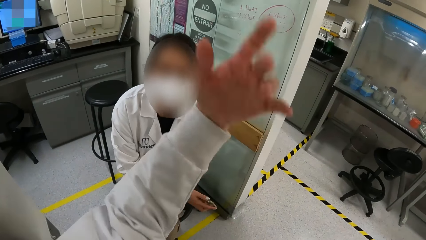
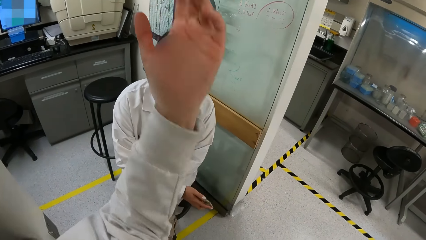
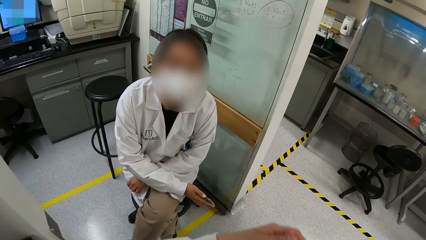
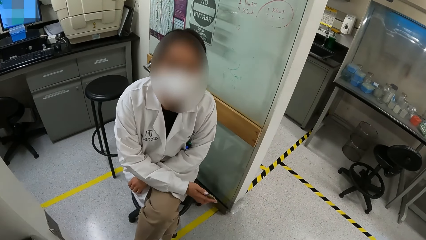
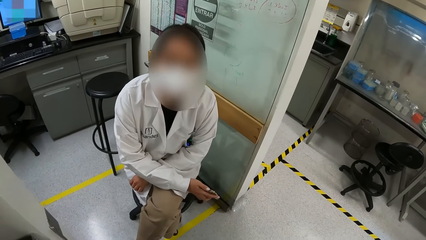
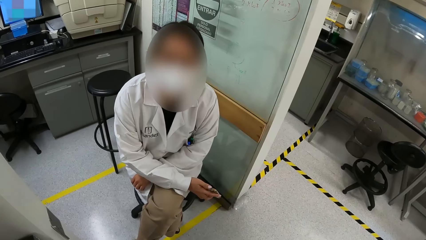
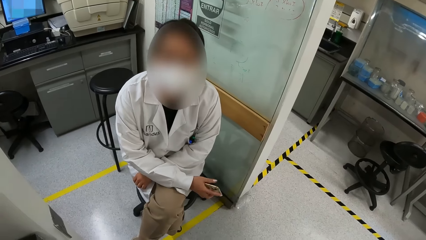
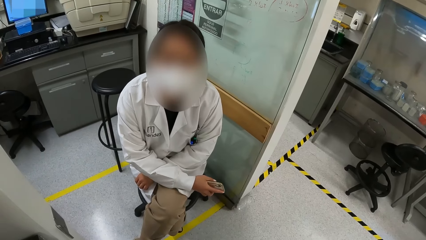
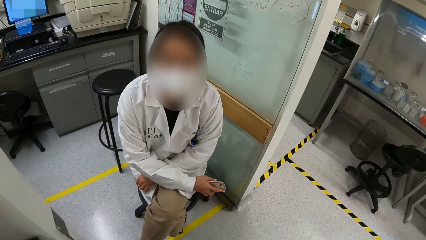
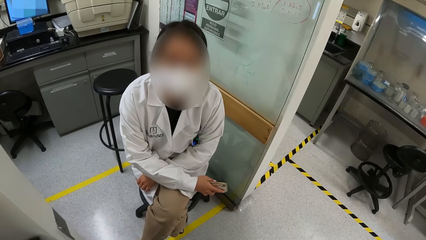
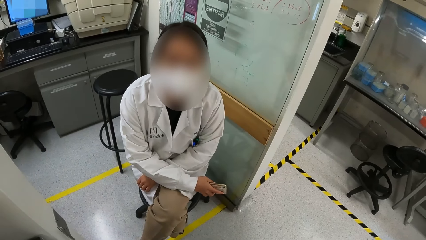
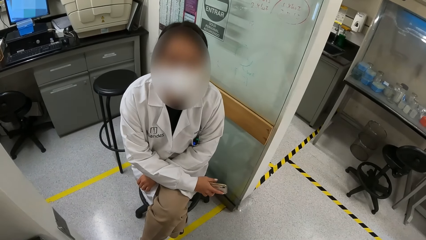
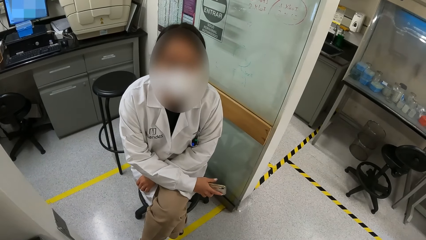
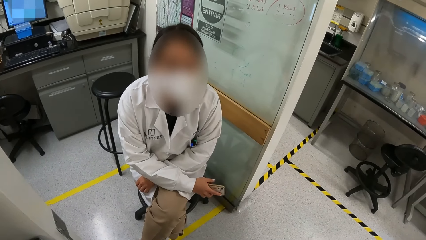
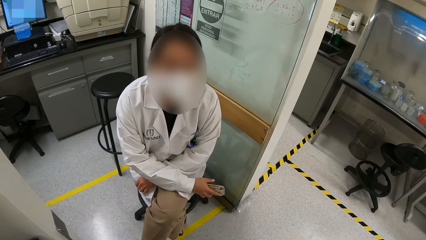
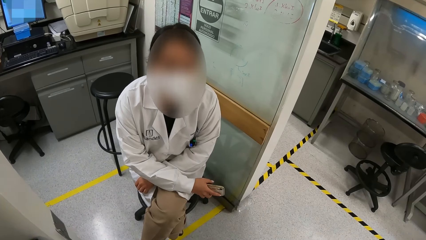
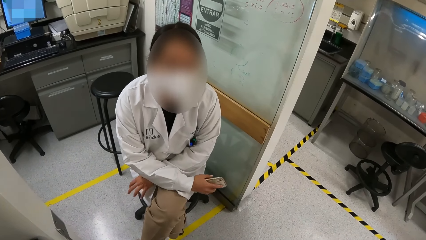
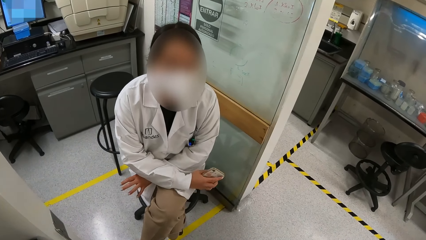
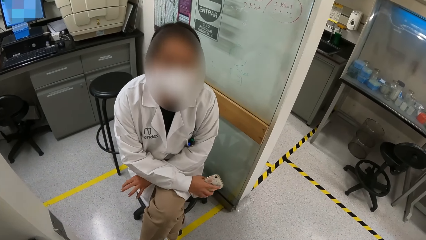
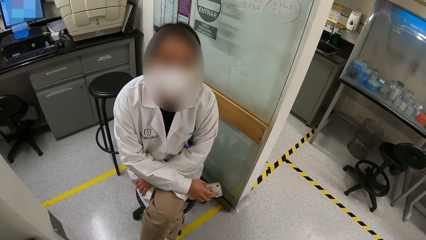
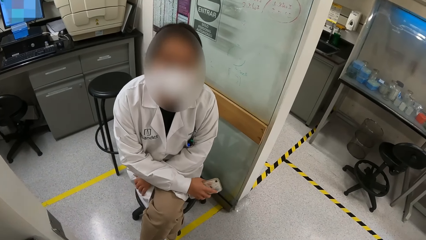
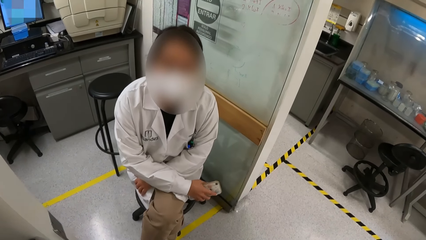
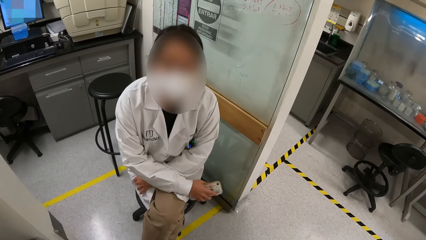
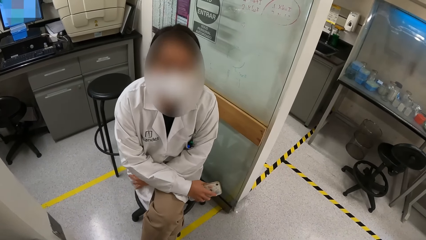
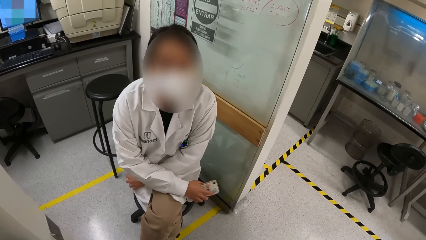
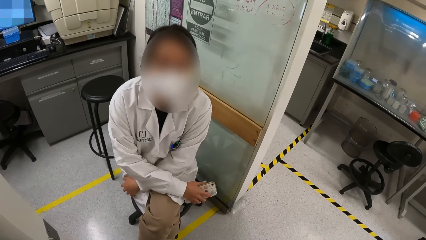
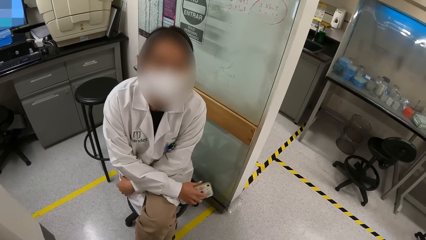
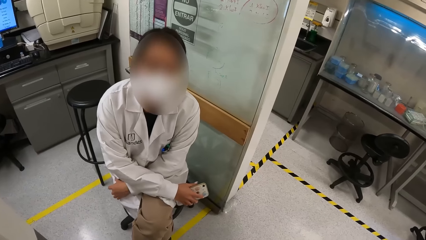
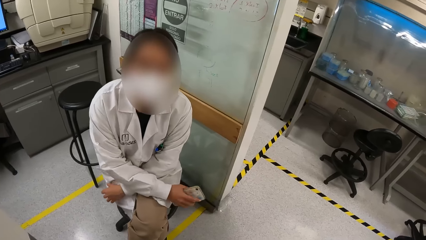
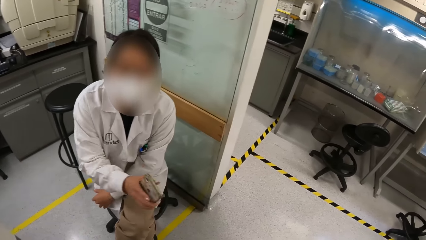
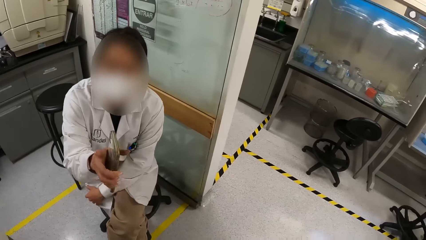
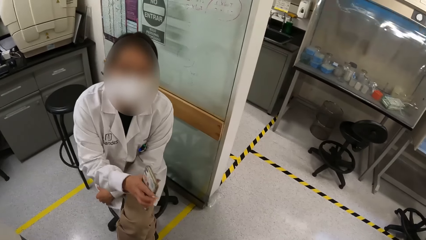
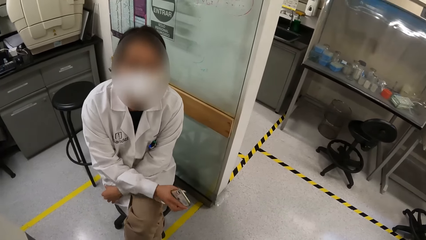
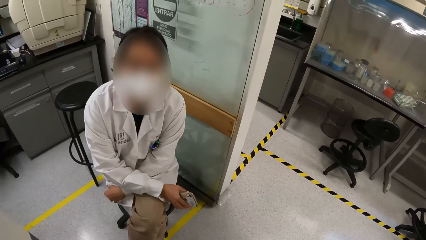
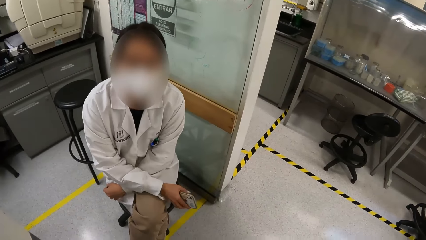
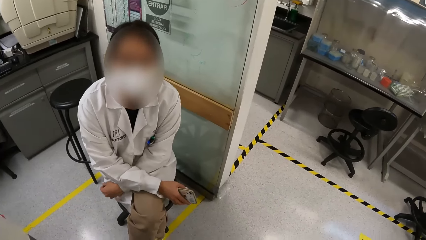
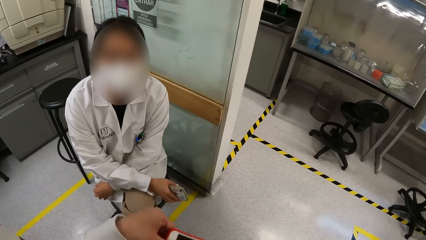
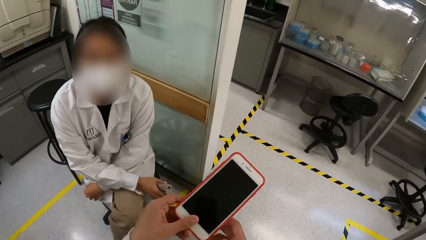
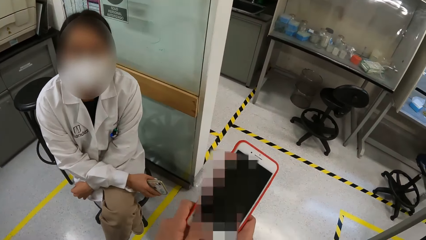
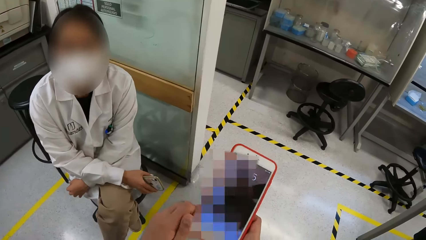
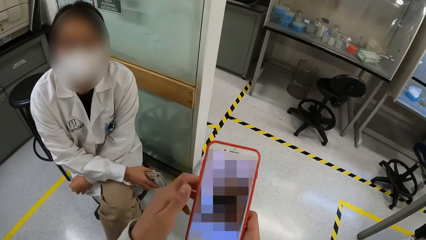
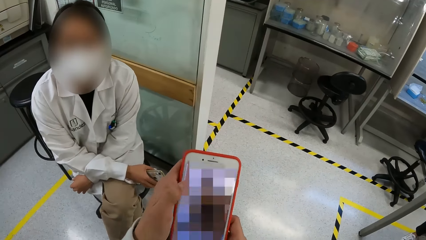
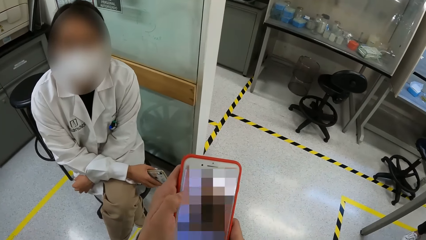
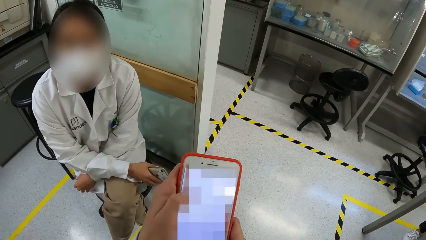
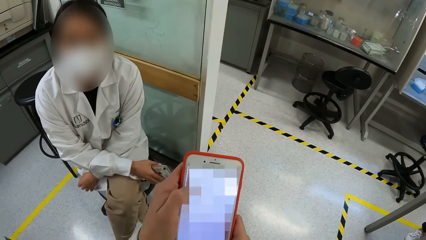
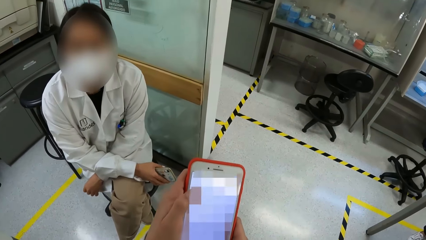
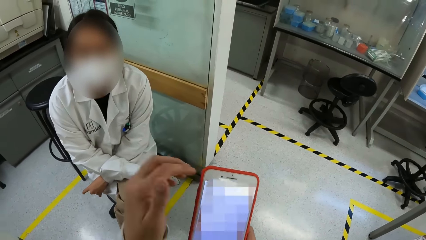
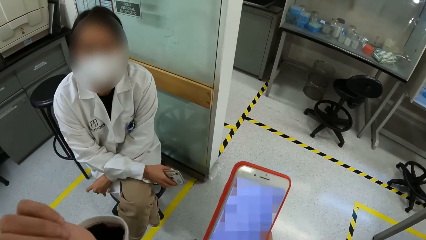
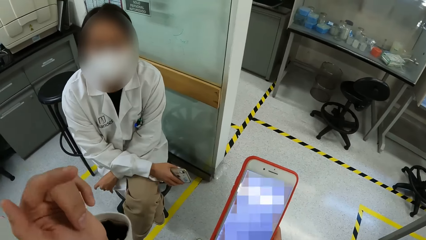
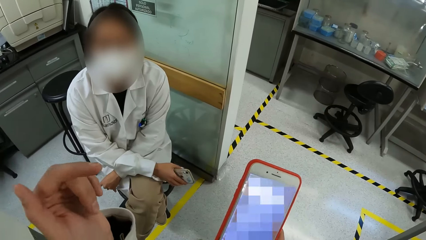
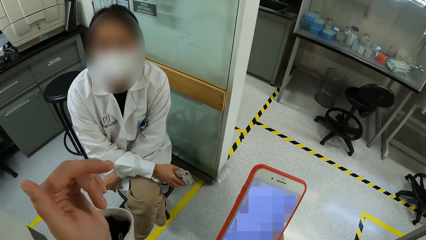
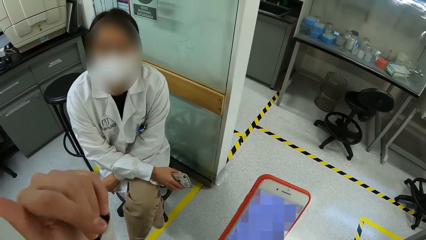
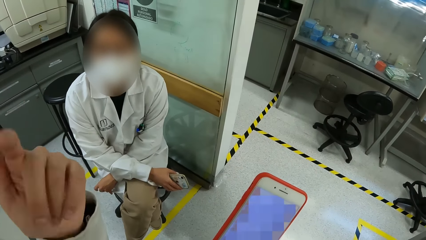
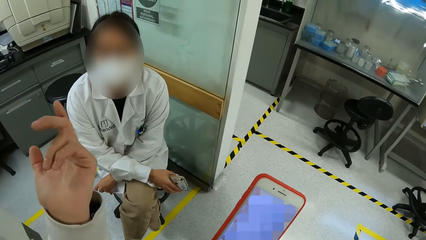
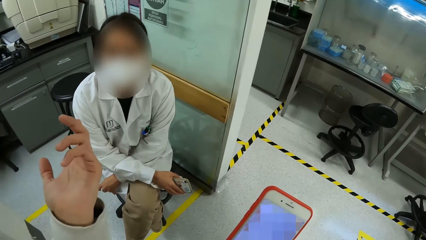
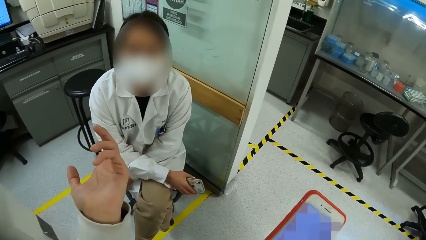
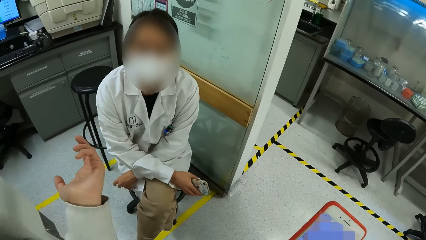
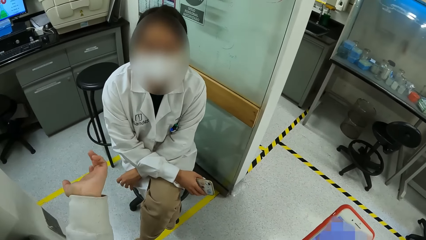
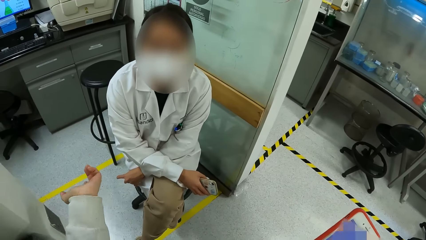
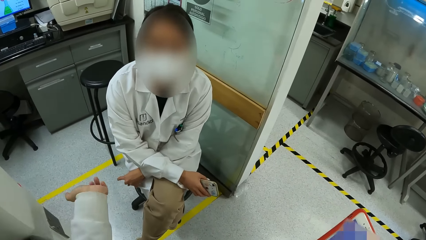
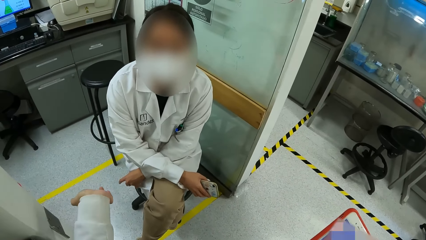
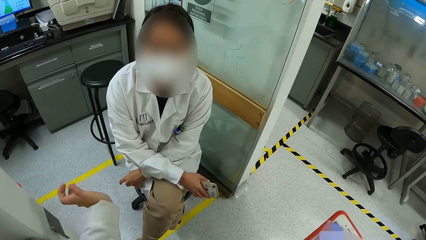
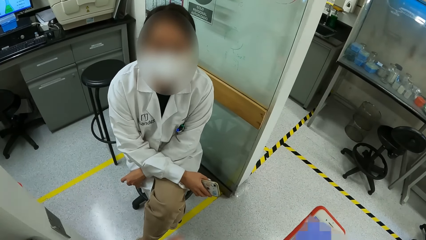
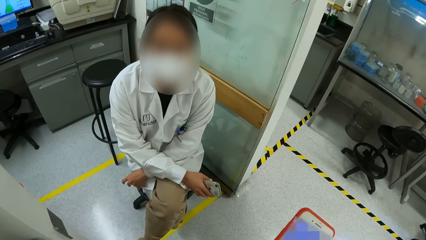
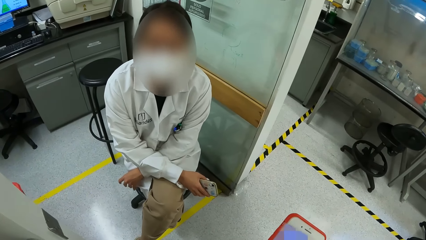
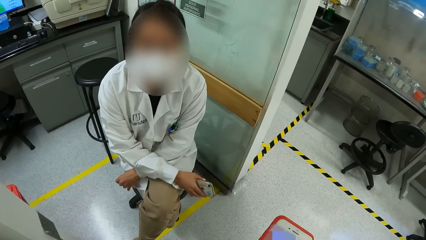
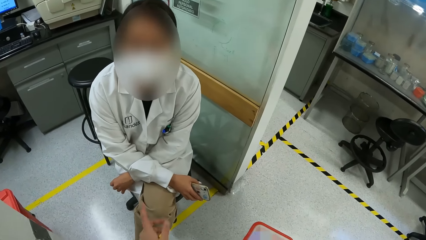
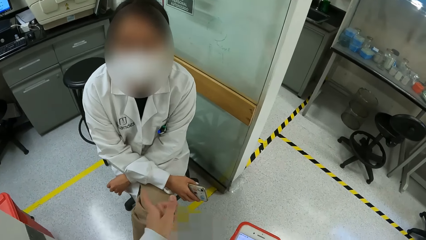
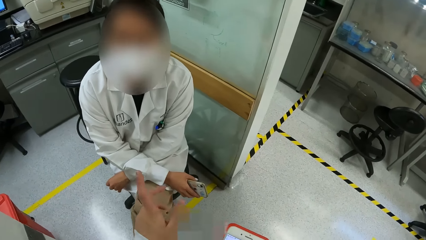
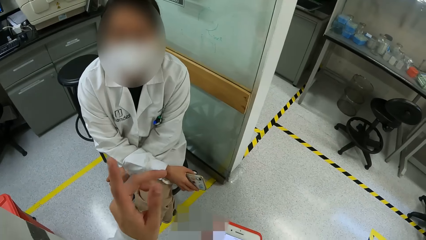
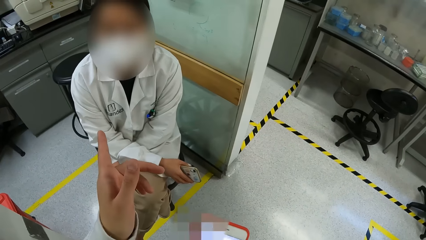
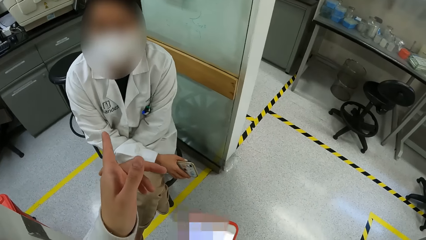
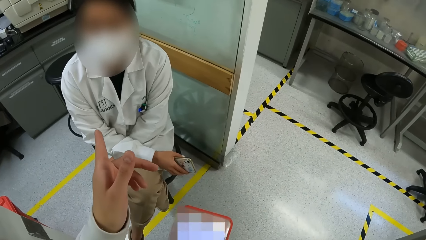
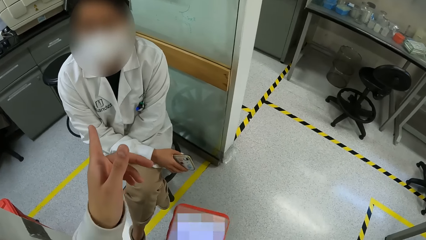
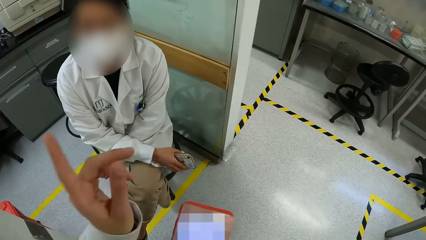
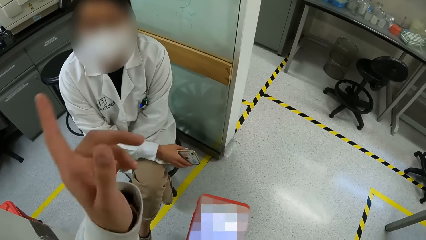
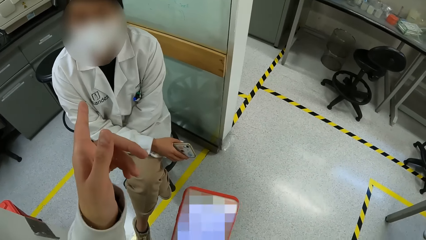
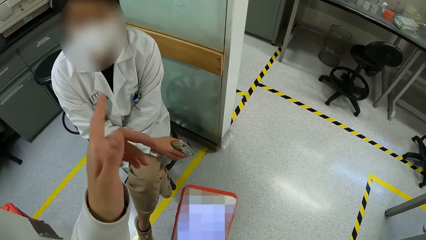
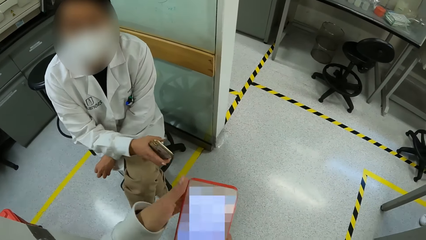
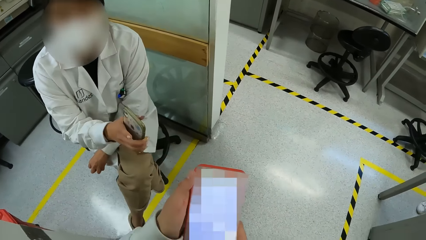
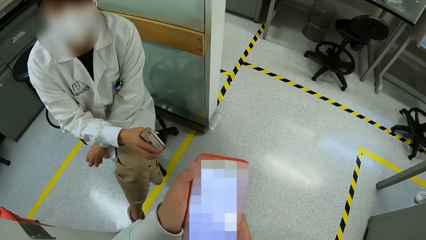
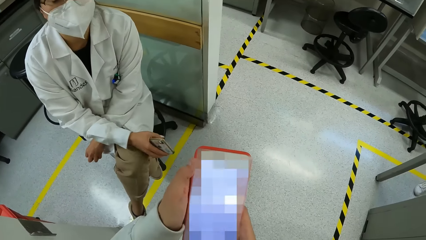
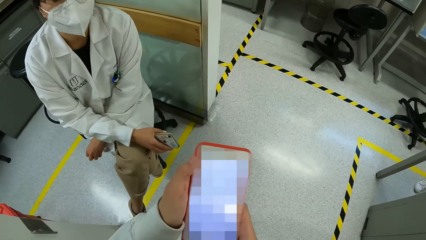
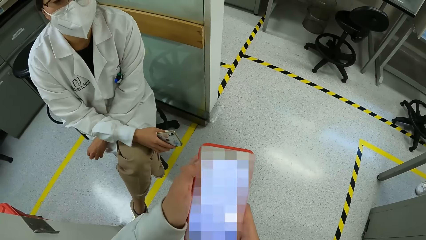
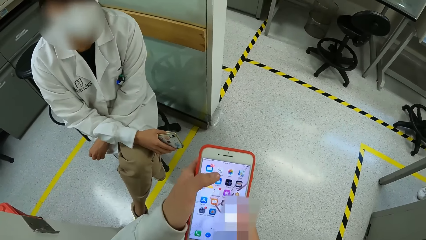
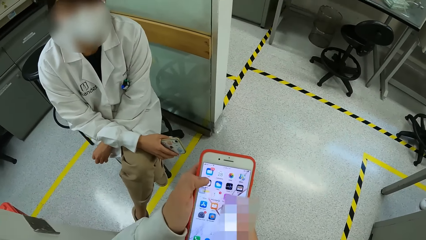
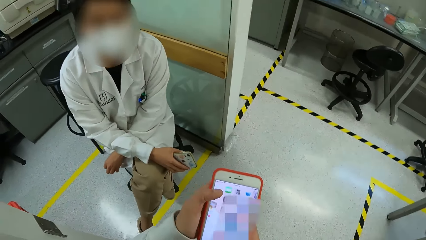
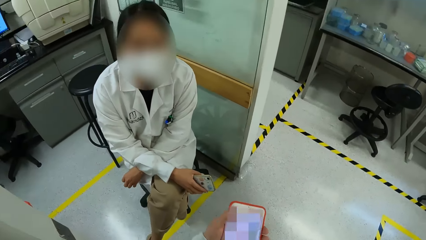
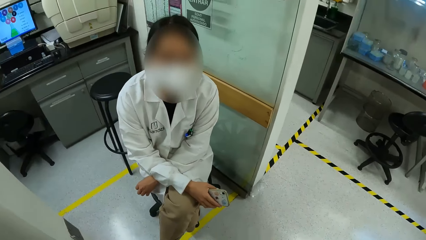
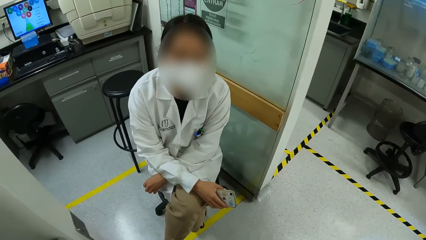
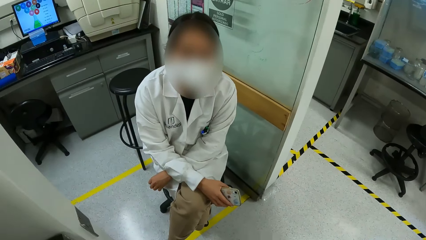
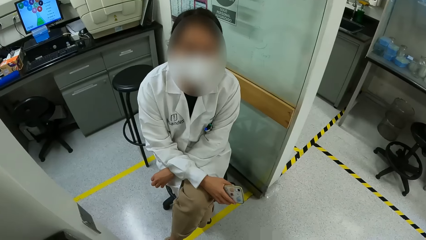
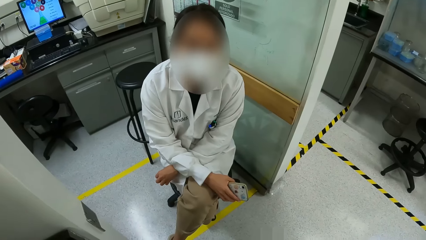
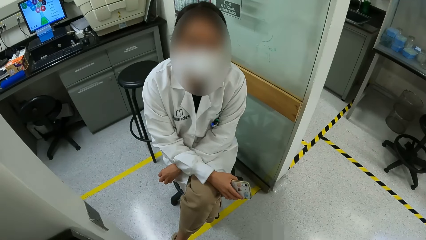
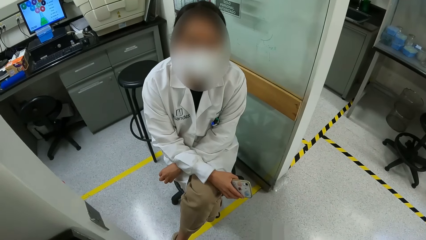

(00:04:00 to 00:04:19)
The camera wearer moves the hand. He speaks with a woman. He operates the phone with his left hand. He looks at the phone. He speaks with the woman. He operates the phone with his left hand.
